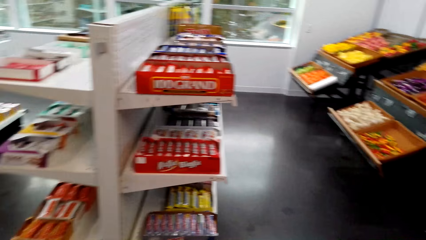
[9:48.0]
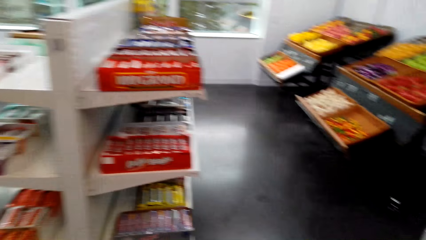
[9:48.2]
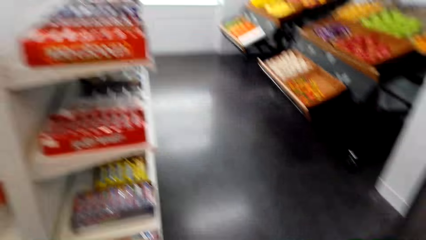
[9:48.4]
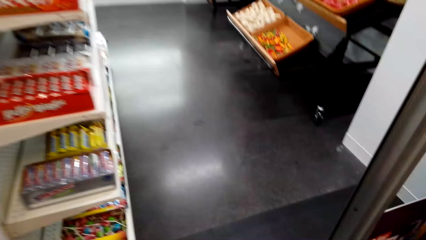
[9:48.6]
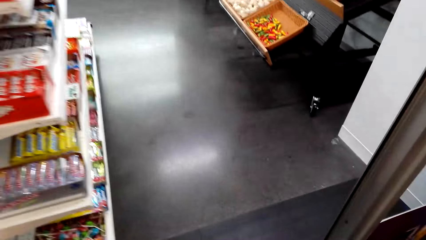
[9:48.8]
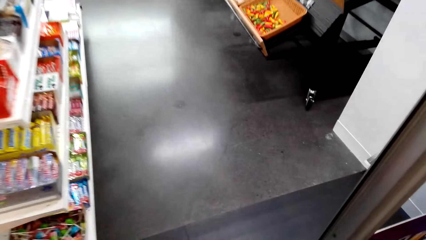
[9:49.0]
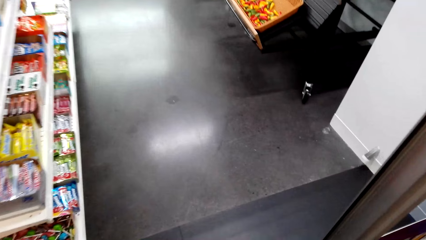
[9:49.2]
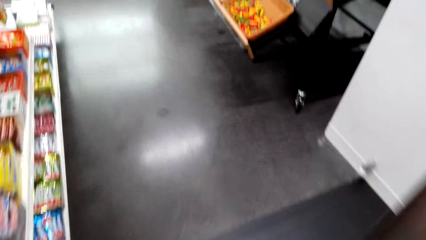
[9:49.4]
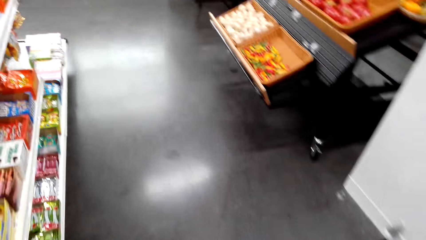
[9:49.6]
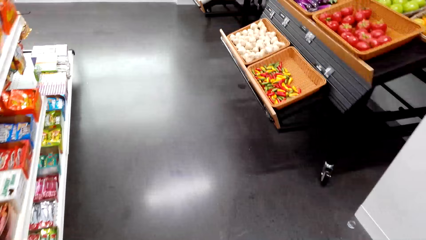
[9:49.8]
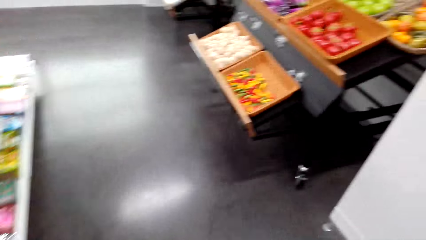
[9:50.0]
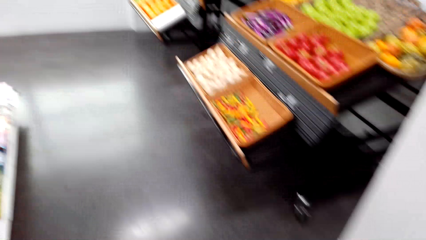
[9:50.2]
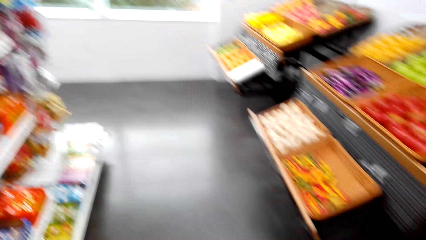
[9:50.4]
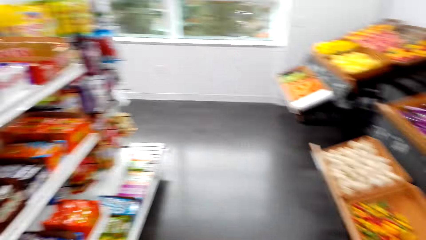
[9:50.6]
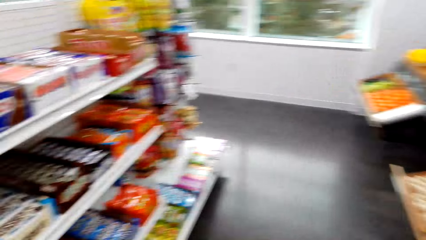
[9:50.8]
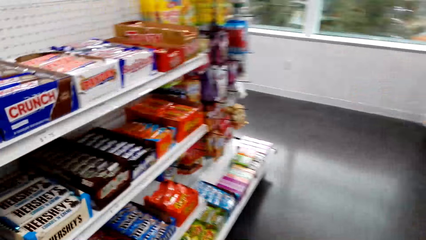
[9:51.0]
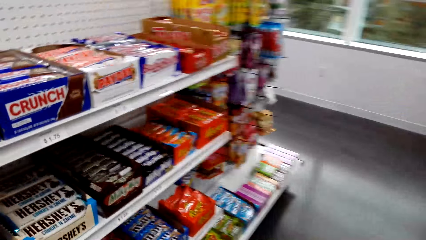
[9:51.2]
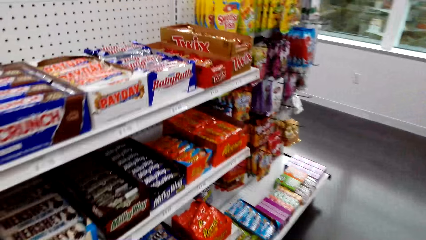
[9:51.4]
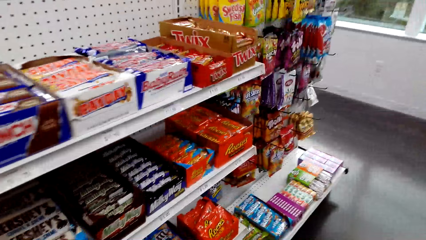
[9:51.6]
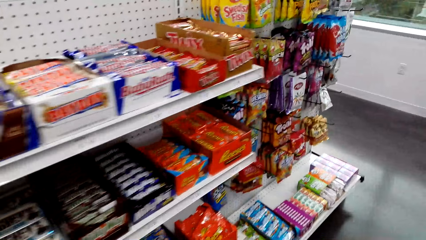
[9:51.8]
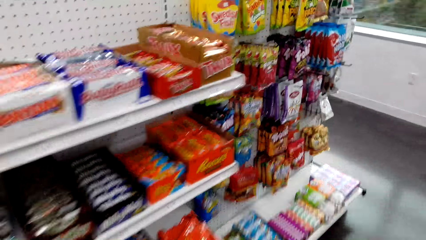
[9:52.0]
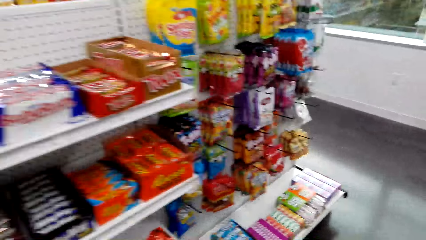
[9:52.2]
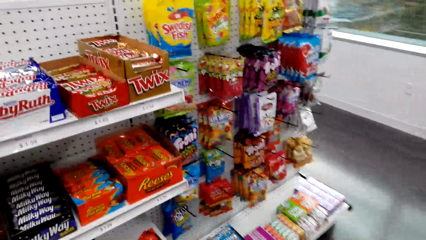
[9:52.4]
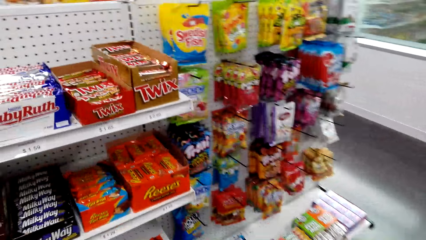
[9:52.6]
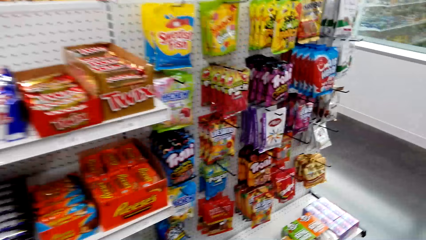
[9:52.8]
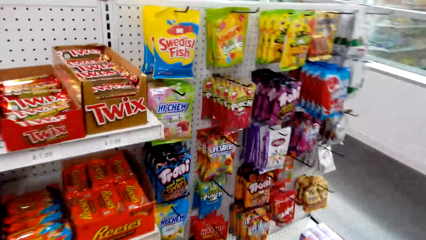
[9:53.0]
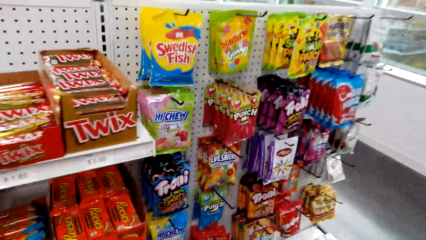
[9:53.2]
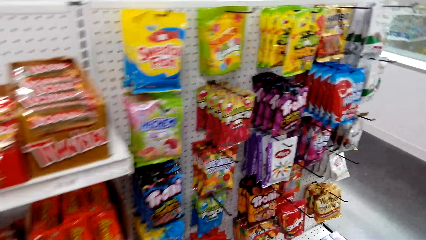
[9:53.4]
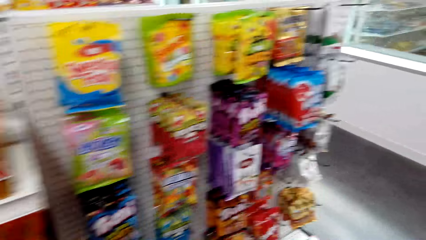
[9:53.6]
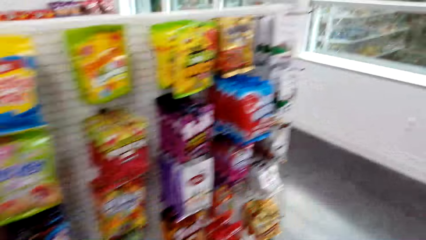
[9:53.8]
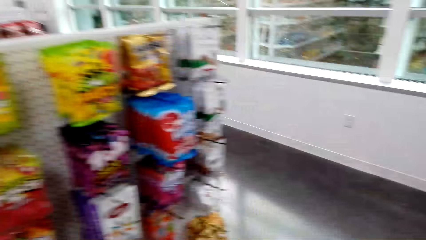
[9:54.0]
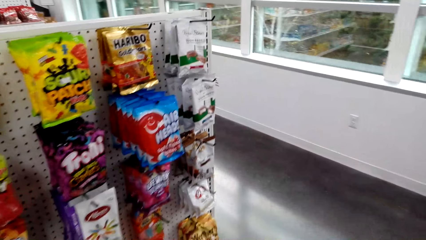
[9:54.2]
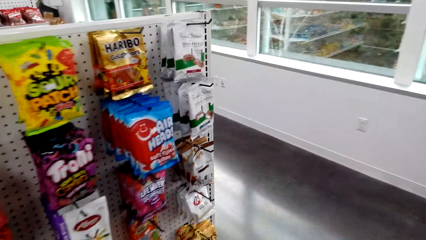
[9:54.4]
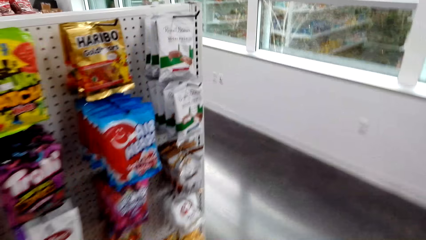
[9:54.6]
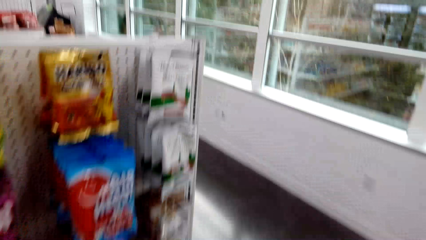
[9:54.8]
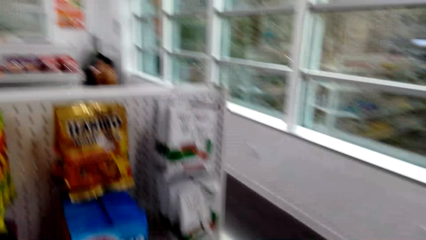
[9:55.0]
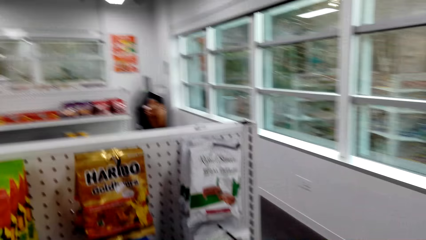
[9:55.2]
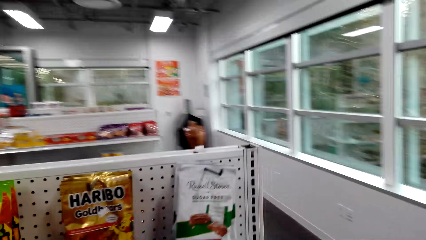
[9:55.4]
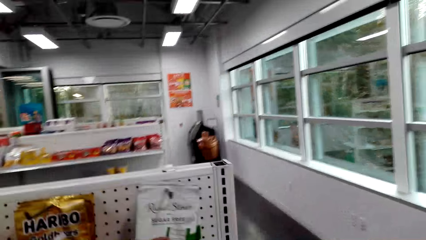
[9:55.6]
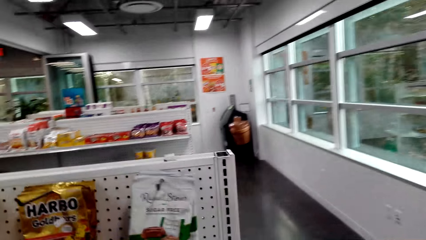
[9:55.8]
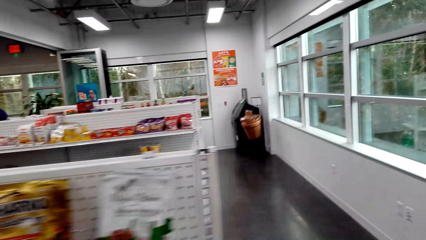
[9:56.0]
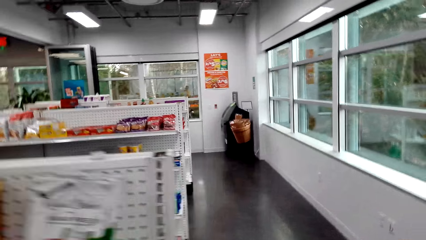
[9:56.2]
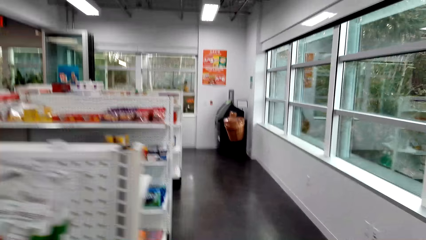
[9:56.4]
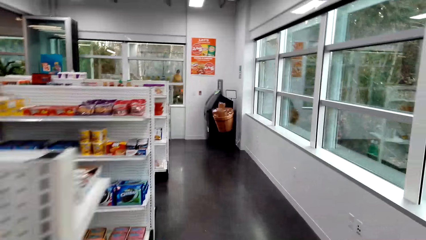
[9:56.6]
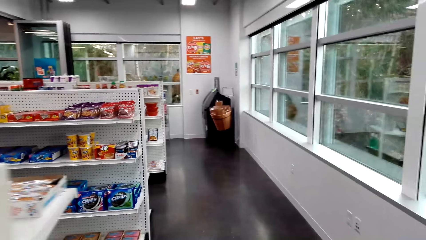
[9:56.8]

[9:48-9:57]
The camera wearer picks up a shopping basket. They walk in the supermarket. They walk around the supermarket.

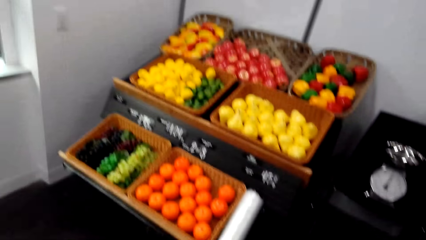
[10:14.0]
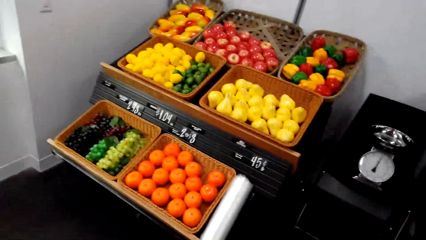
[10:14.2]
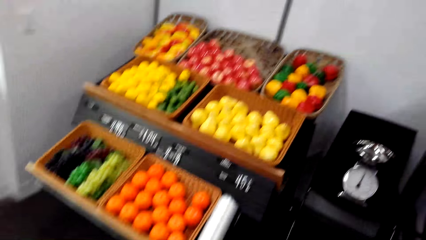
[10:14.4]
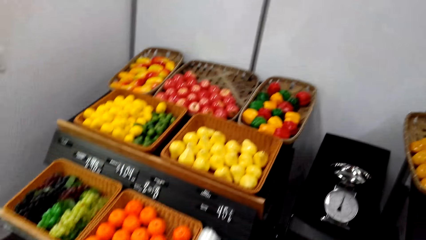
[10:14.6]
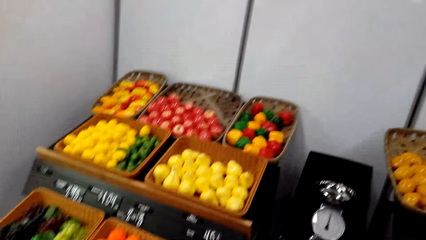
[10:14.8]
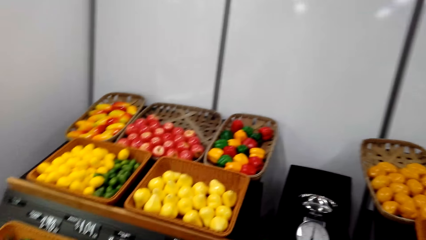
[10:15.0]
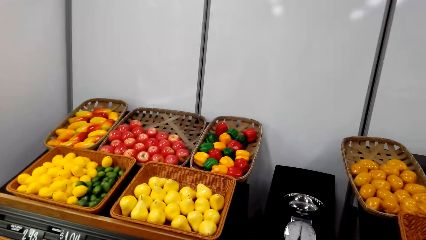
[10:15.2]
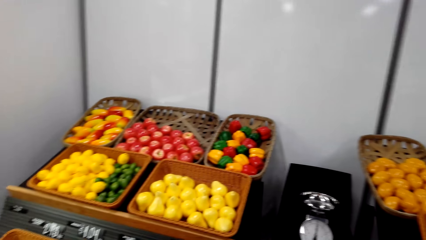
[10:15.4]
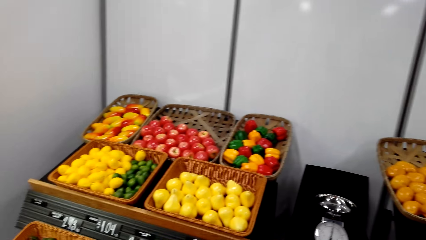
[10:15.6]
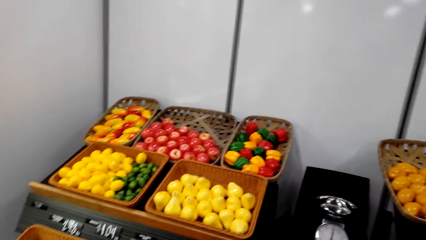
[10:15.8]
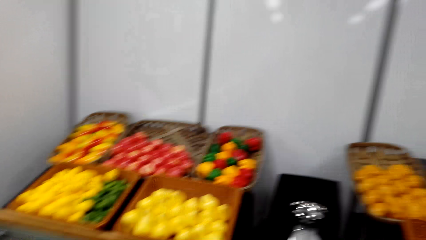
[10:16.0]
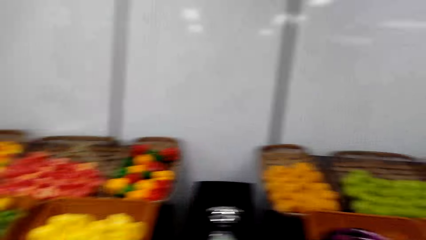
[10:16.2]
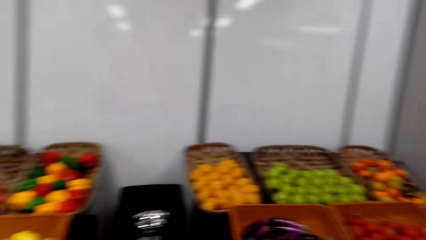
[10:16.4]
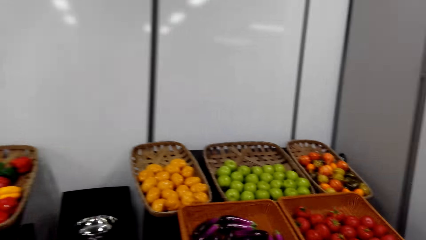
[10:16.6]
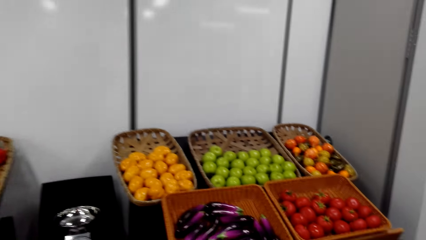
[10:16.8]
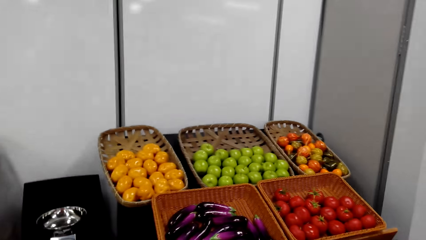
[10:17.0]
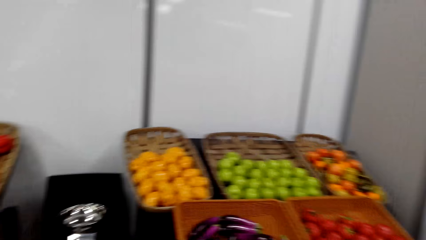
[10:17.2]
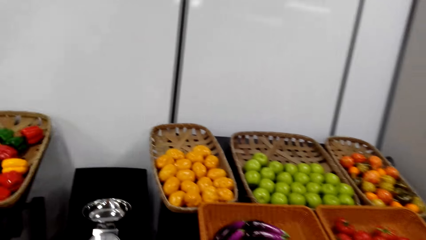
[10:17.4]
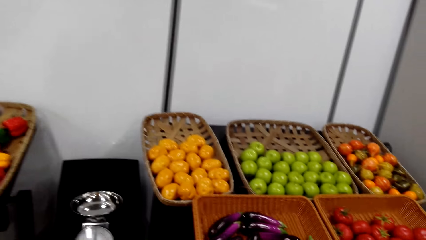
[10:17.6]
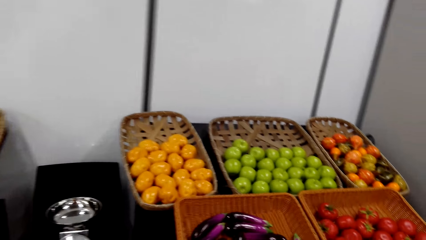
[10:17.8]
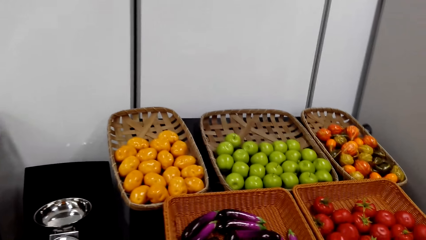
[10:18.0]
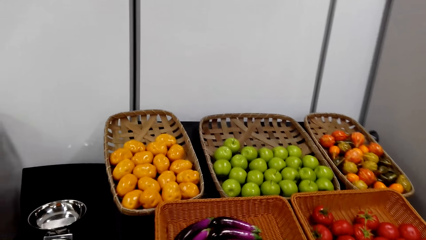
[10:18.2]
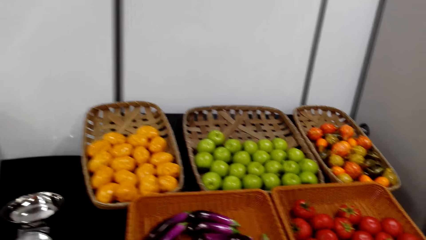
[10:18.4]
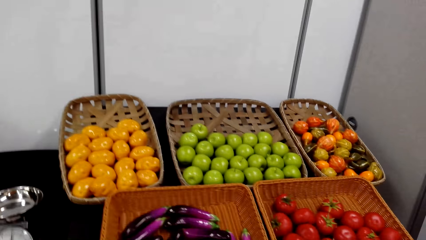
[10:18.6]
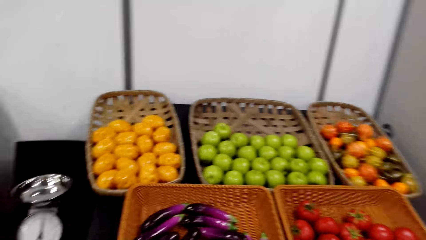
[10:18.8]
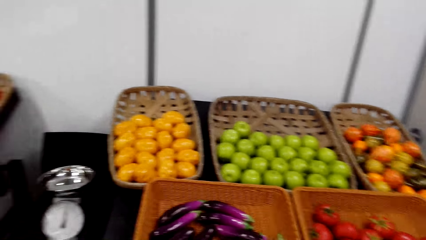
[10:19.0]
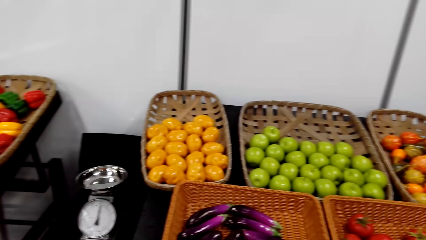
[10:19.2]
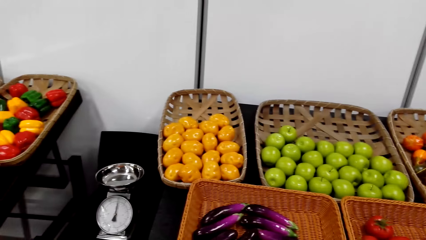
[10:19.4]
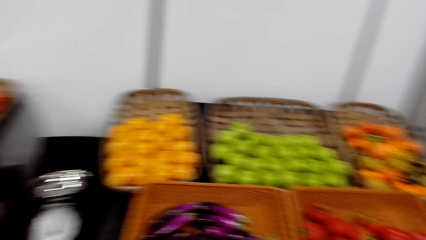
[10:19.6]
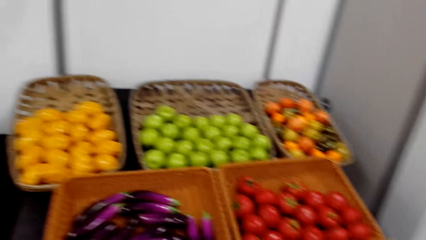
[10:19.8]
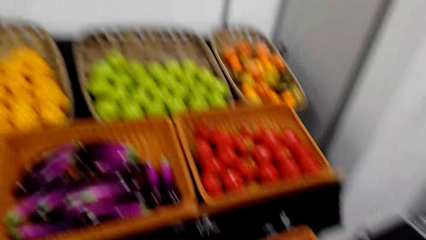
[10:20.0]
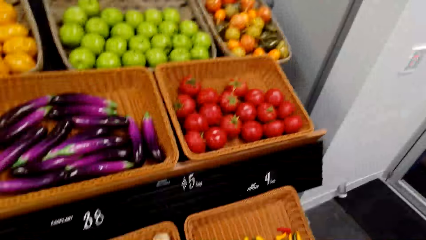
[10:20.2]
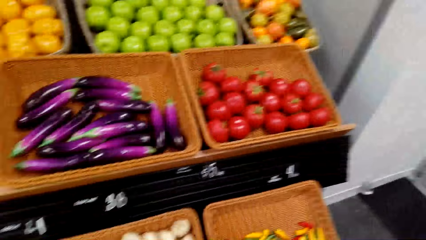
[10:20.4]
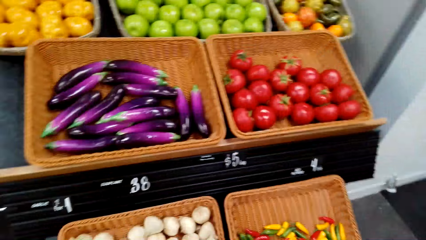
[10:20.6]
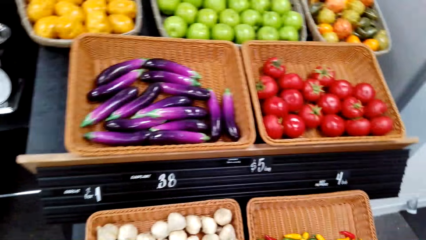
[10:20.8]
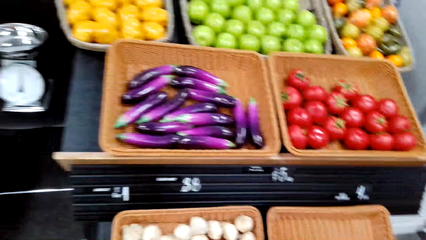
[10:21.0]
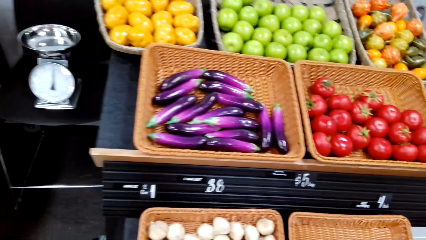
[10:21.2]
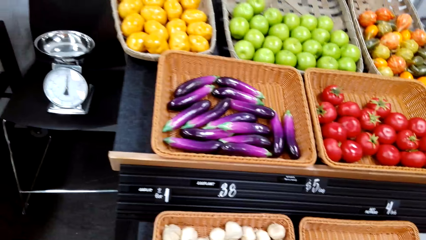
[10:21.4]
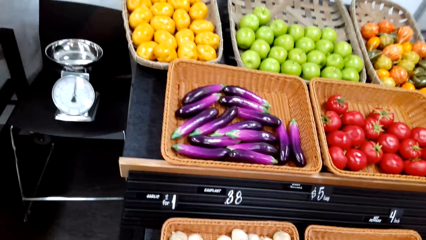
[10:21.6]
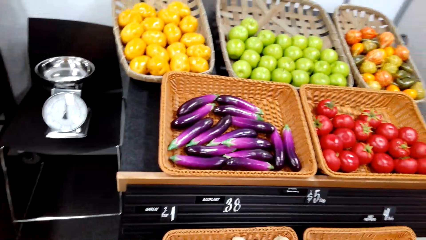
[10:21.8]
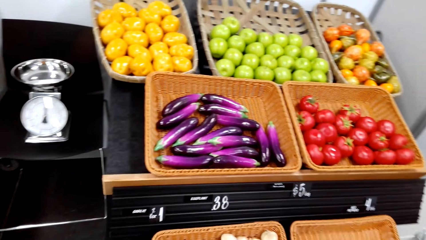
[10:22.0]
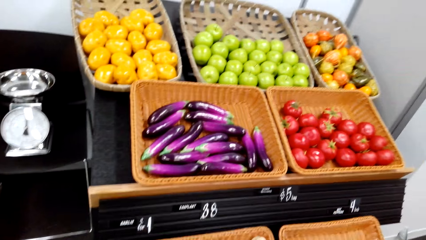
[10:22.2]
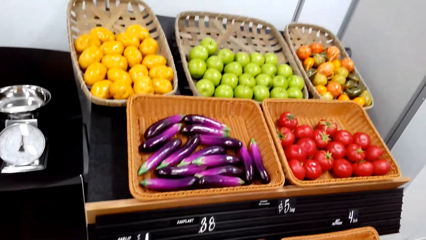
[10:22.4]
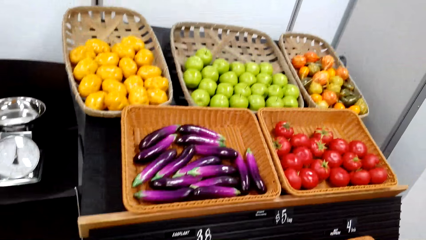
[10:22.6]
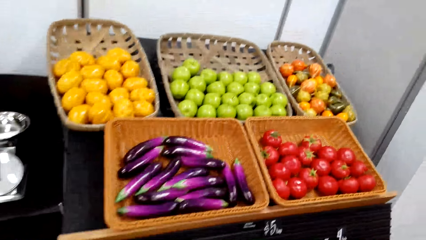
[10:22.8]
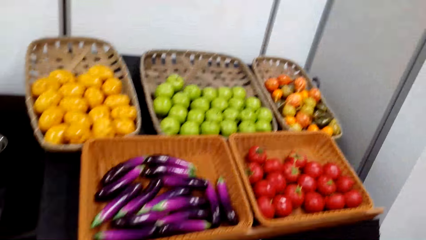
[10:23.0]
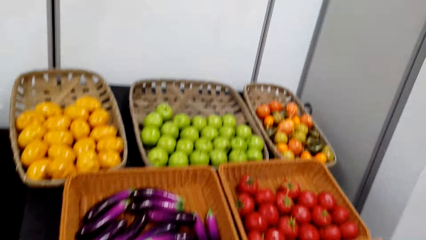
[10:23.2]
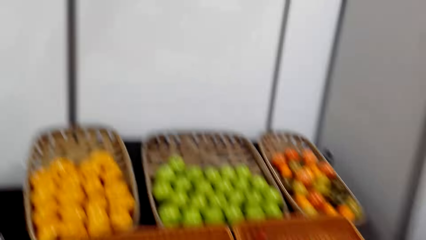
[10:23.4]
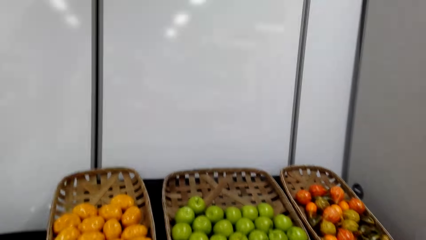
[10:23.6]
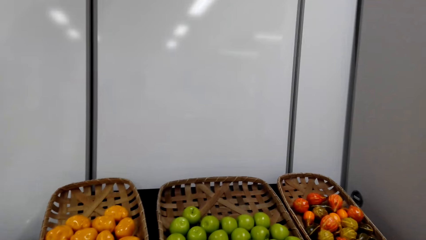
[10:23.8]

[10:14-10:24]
The camera wearer looks at the groceries. They look at the groceries again.
